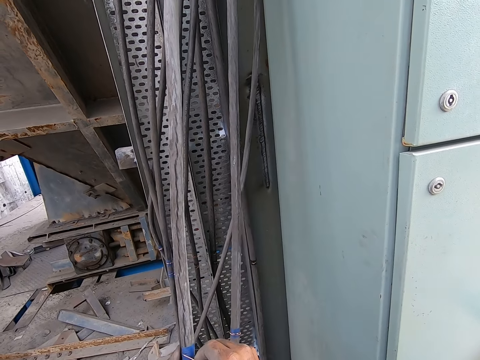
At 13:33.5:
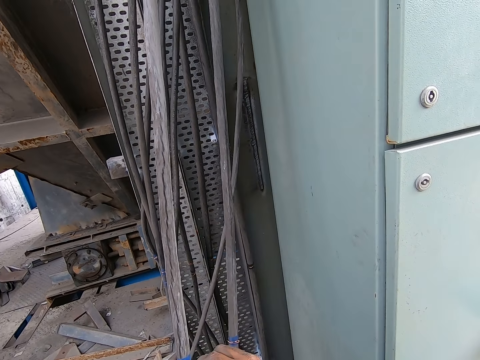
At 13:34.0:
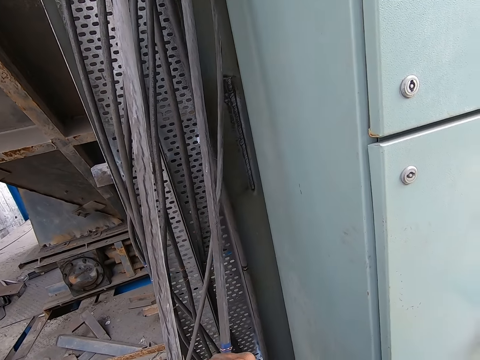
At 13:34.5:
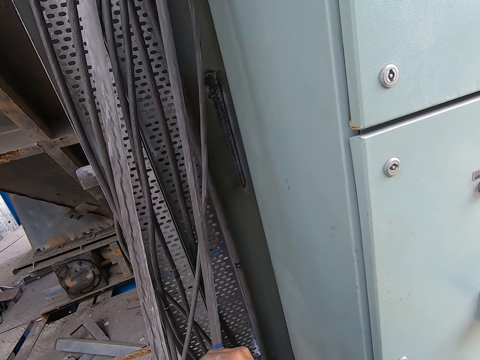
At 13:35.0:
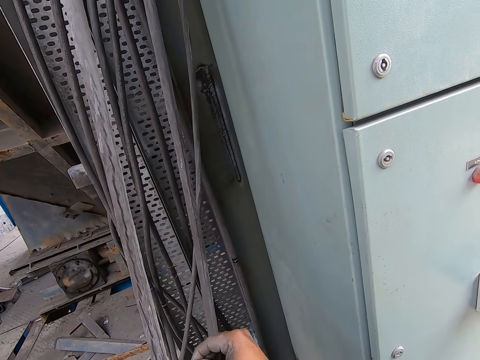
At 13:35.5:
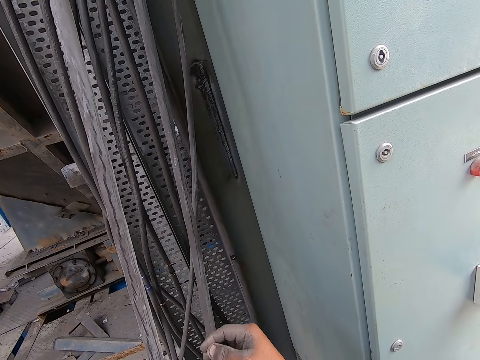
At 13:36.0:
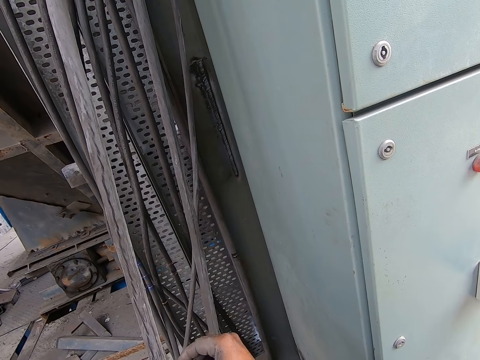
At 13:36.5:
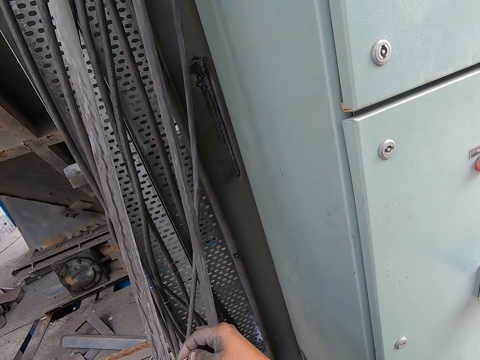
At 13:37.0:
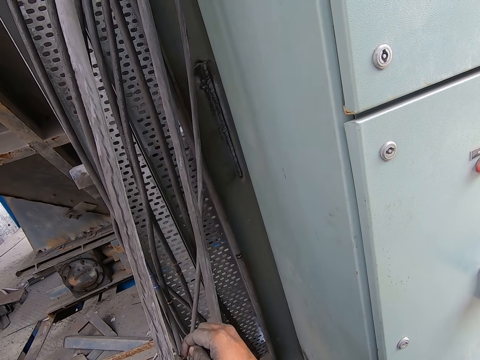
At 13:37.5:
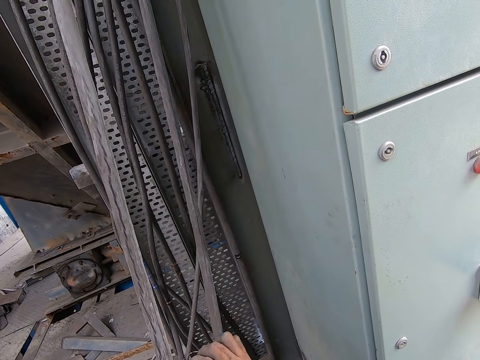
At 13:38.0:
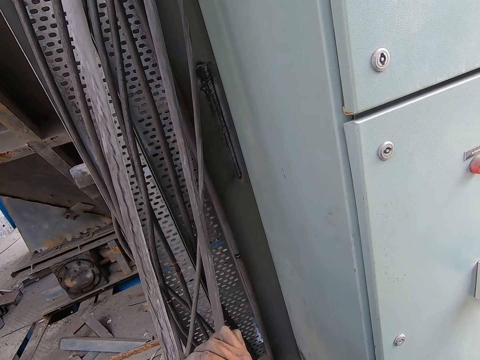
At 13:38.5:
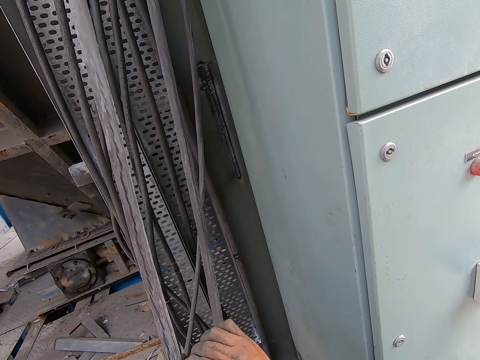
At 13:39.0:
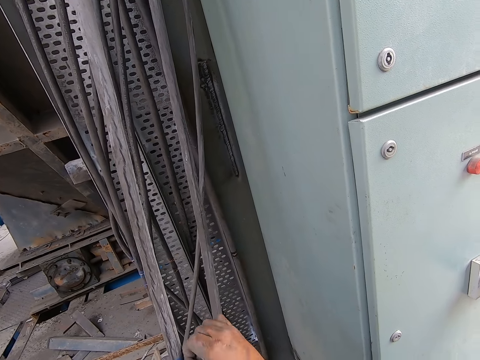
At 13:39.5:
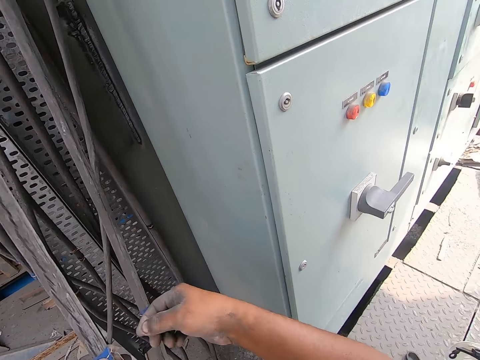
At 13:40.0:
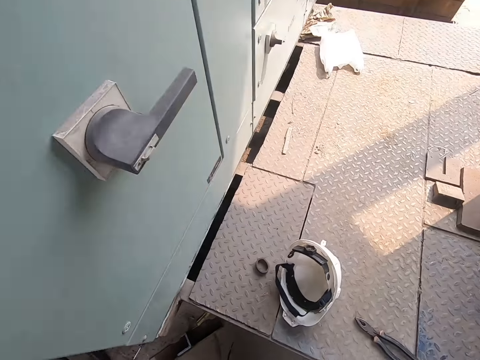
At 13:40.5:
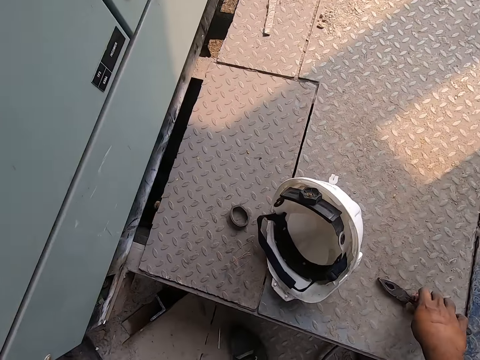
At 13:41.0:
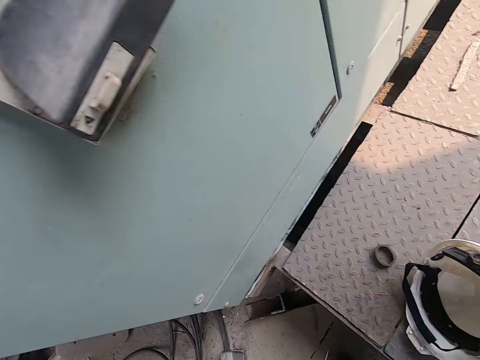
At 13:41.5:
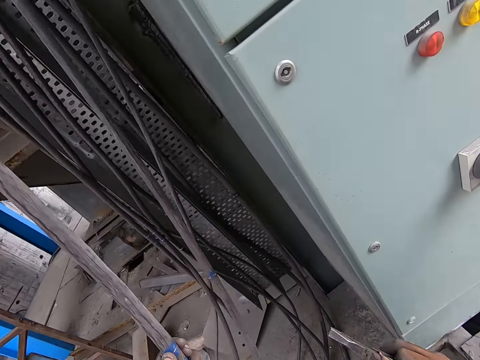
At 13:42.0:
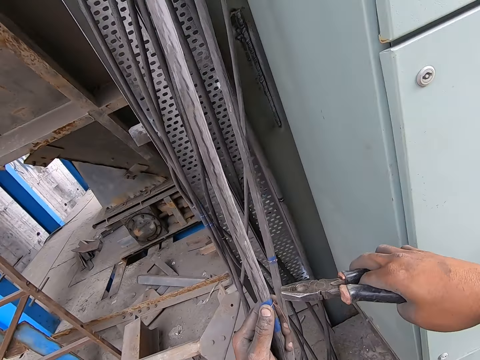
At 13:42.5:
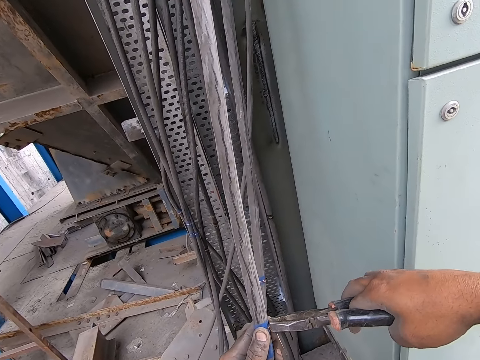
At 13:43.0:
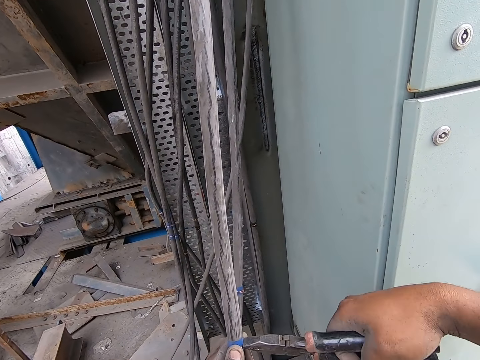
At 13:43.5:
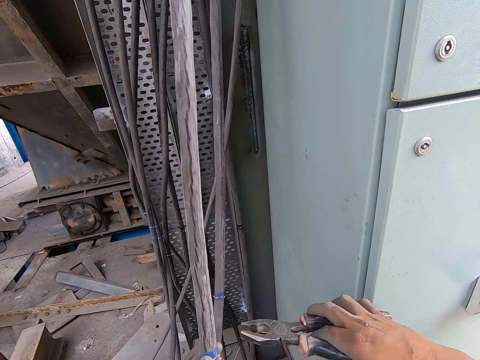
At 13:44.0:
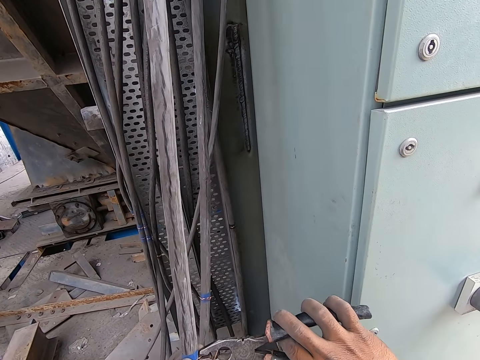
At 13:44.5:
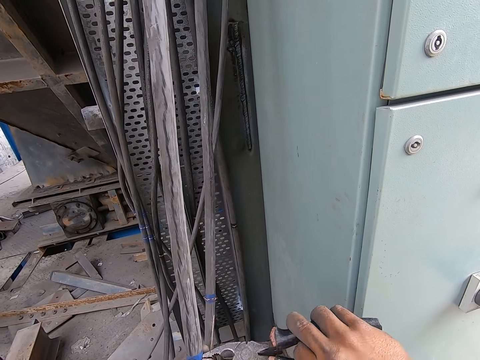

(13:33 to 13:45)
The camera wearer rolls the hose with the copper wire in his right hand. He tightens the copper wire with his right hand. He picks the pair of pliers from the metal platform with his right hand. He tightens the copper wire or cable tie with the pair of pliers in his right hand.

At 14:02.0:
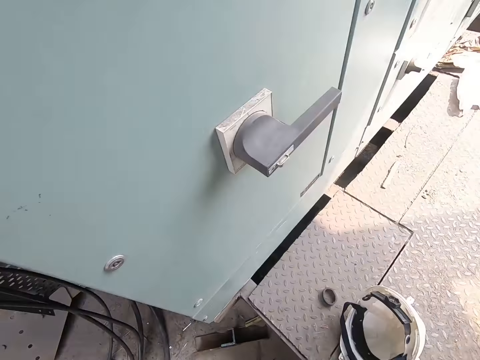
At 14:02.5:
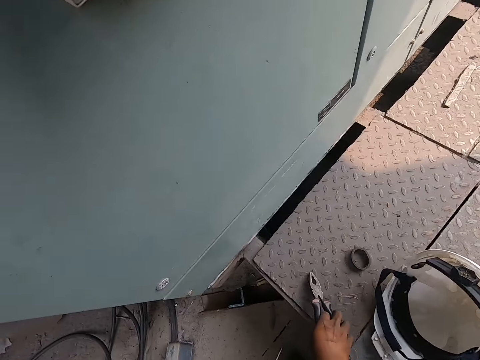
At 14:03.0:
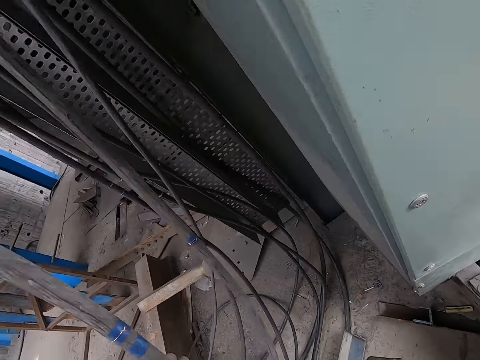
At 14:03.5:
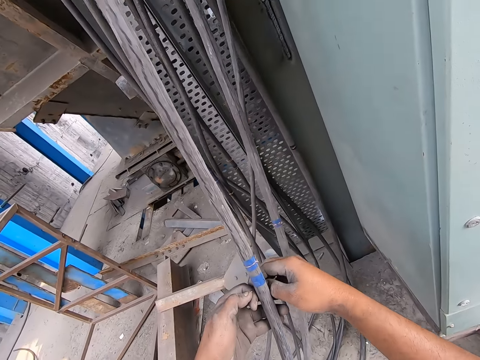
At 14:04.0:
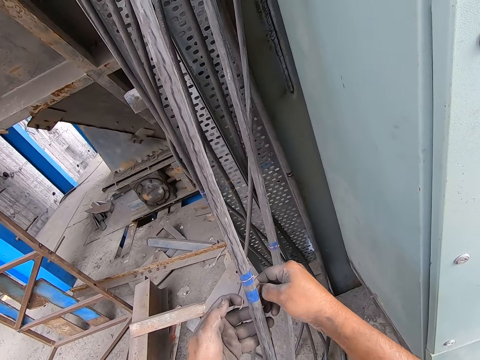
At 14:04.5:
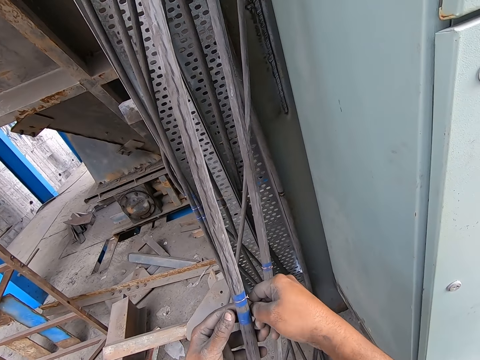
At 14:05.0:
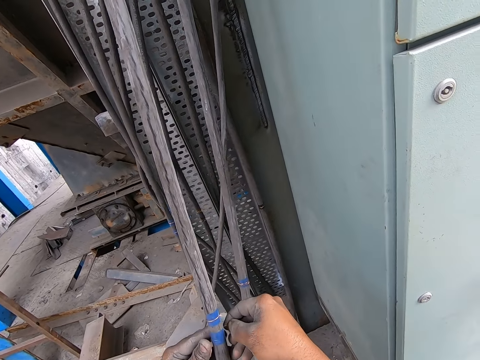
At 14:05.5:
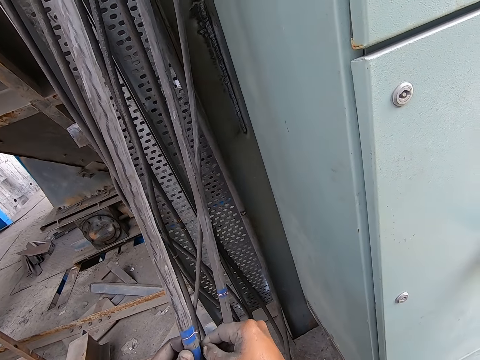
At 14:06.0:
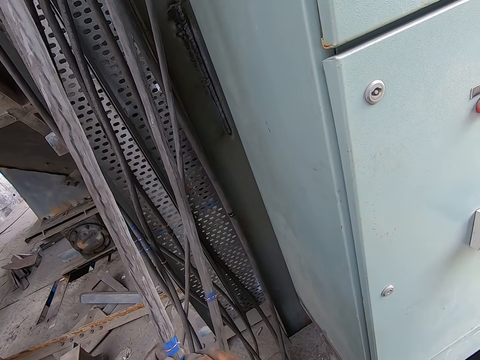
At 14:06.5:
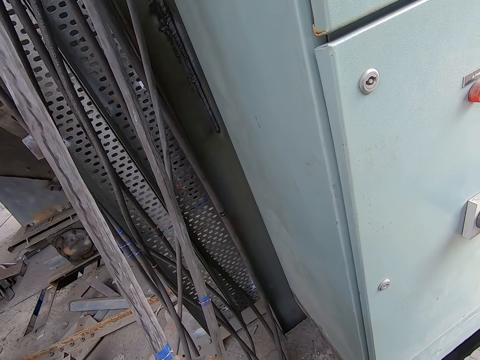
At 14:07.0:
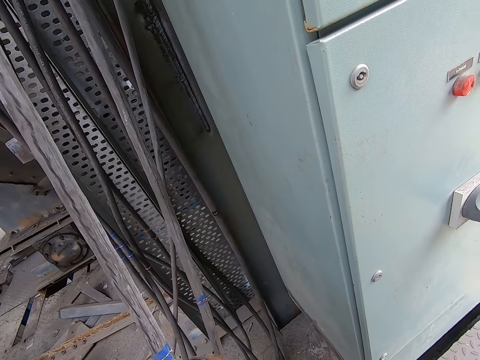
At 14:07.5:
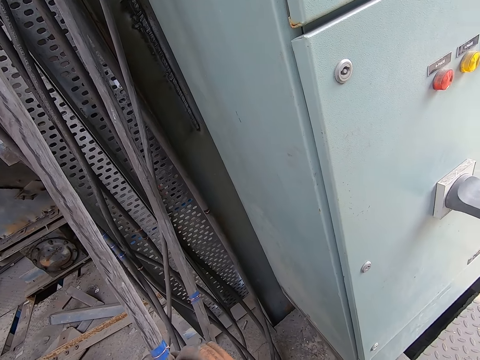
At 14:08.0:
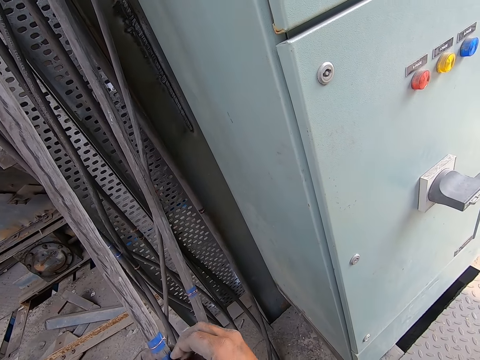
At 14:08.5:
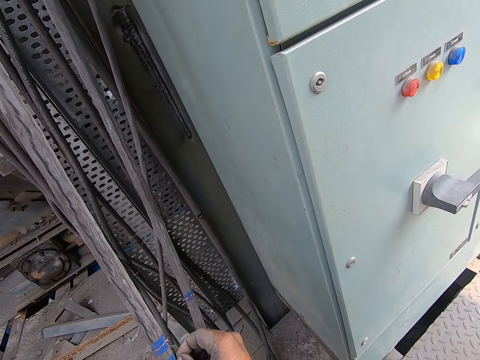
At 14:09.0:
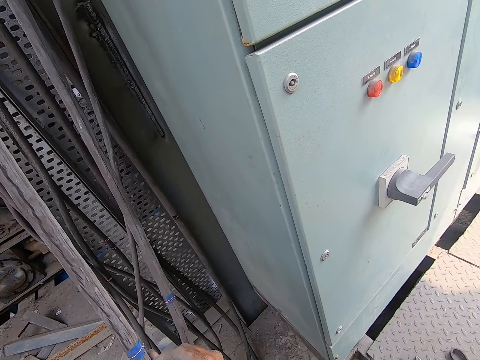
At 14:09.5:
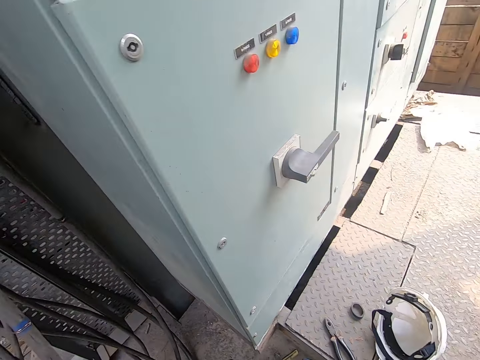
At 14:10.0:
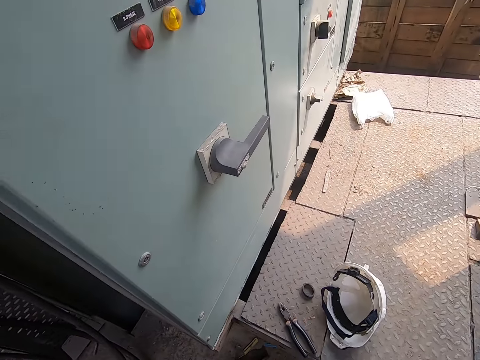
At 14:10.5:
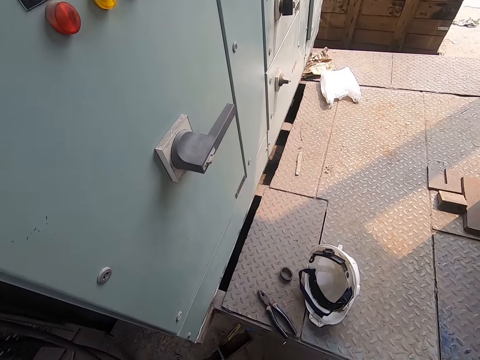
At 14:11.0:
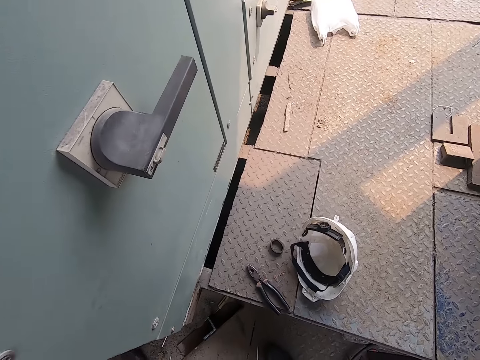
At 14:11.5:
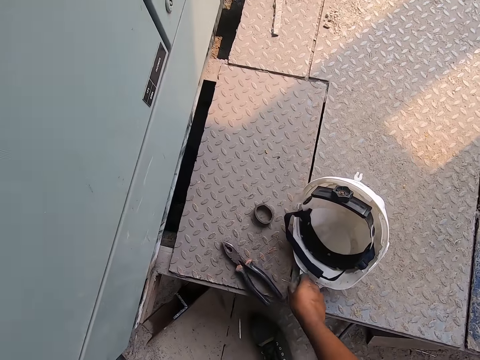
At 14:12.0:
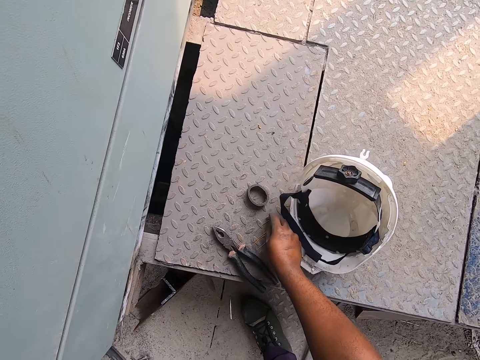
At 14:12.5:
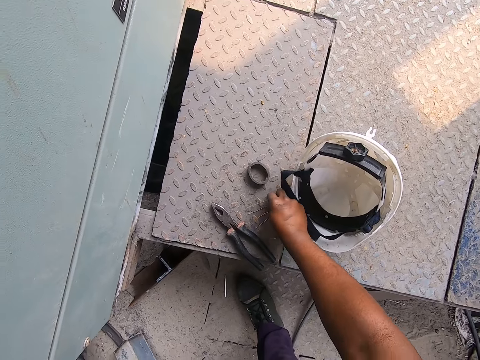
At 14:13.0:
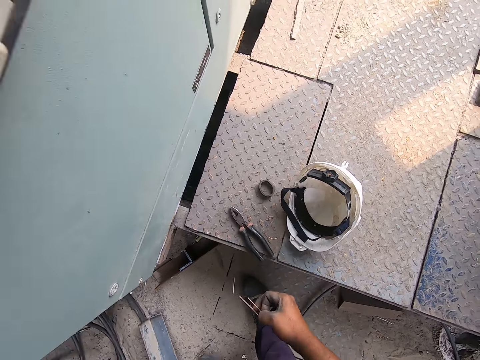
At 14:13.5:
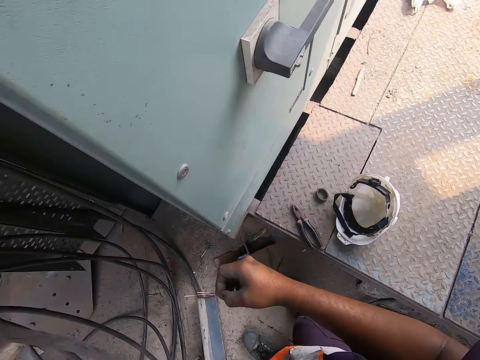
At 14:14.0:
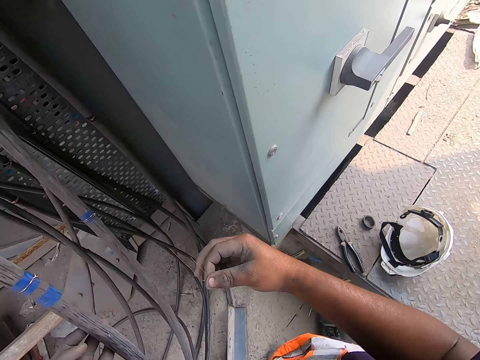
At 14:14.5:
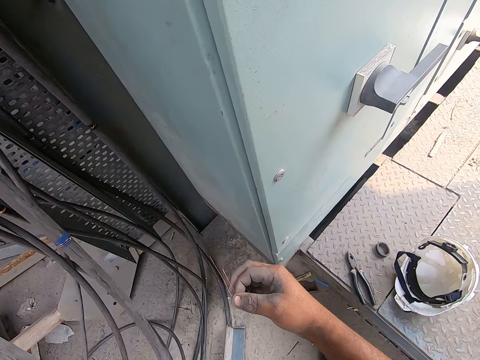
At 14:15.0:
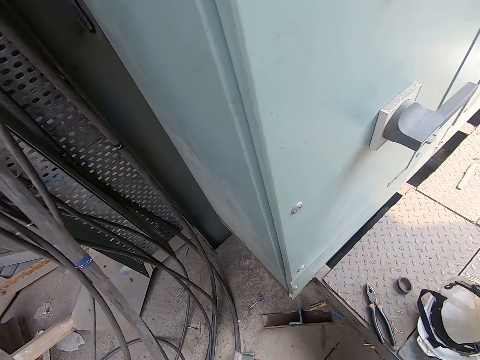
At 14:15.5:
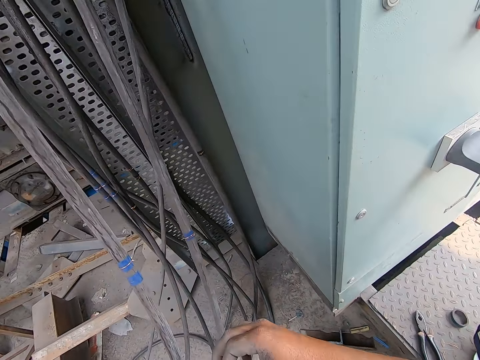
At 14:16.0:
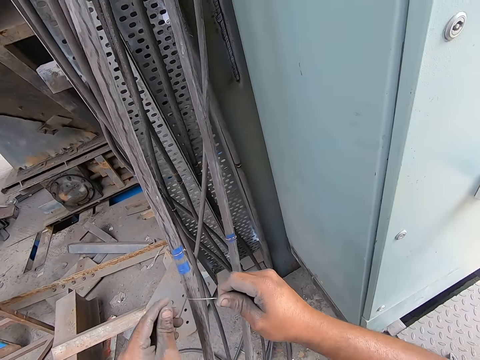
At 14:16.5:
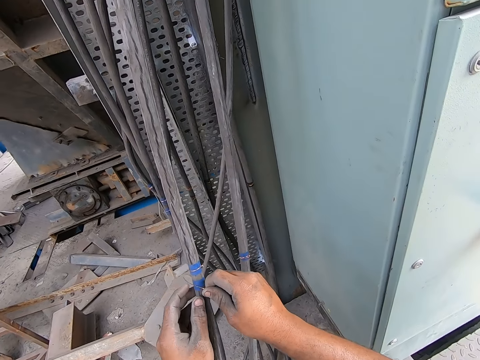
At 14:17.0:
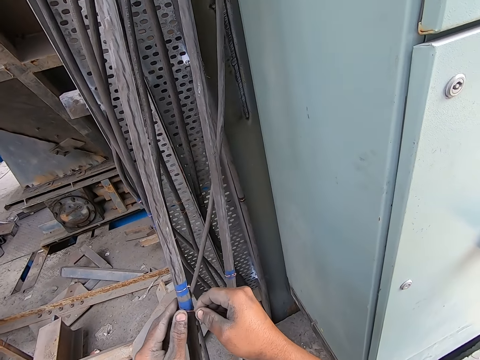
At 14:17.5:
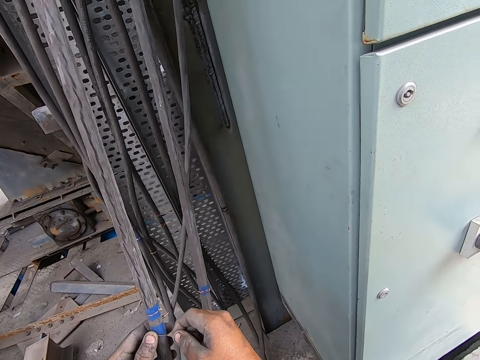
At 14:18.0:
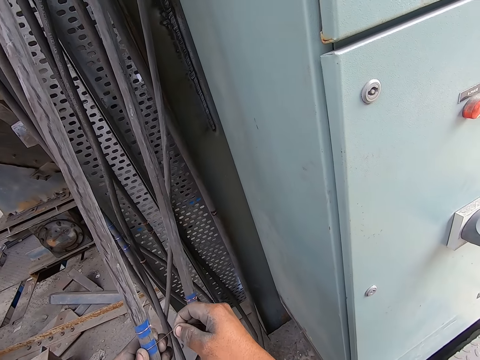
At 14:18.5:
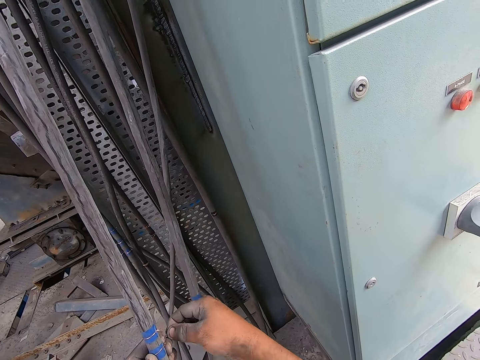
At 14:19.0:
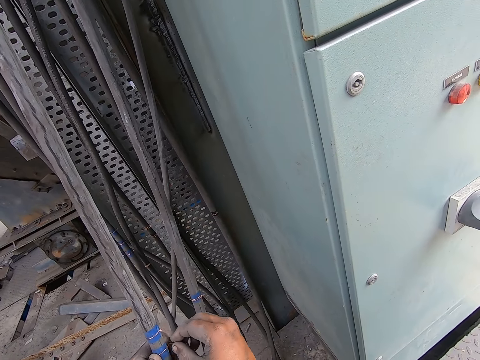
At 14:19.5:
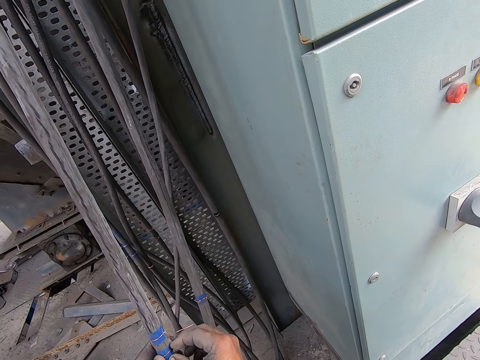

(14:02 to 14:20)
The camera wearer drops the plier in his right hand on the metal stand. He inspects the cable. He ties an aluminium wire in his hands on the fuse box cable. He stares down. He picks aluminium wires from the metal stand with his right hand. He stares at the wires. He holds the cable with a wire. He ties the aluminium wires with his hands on the fuse box cable.
